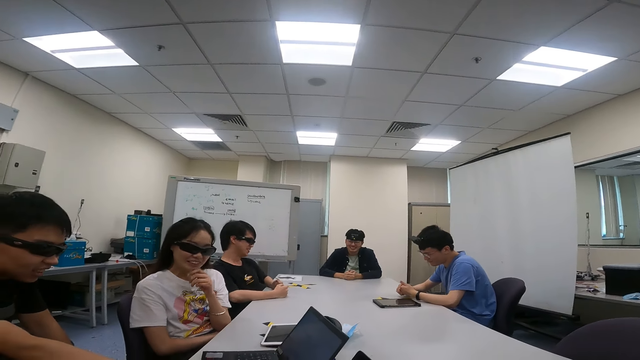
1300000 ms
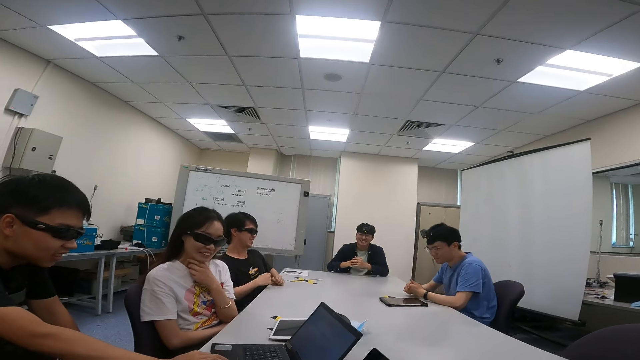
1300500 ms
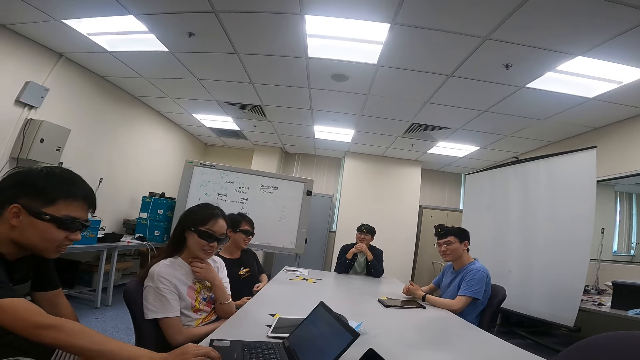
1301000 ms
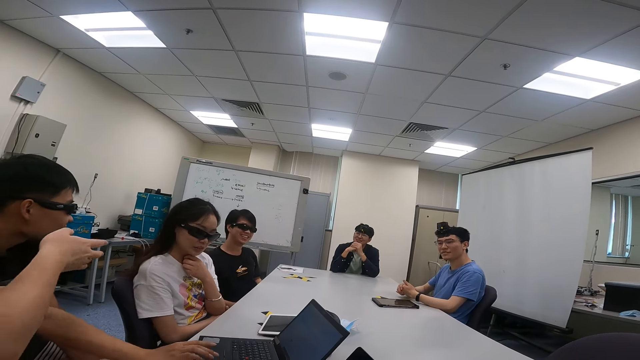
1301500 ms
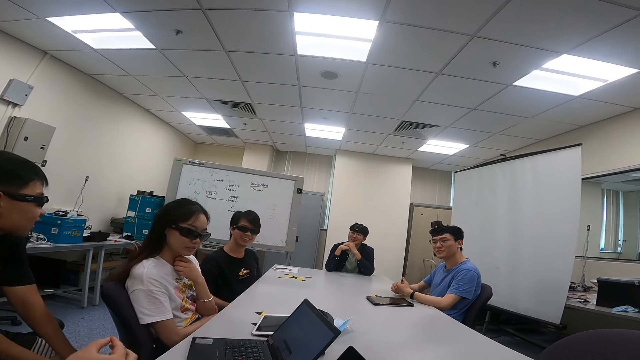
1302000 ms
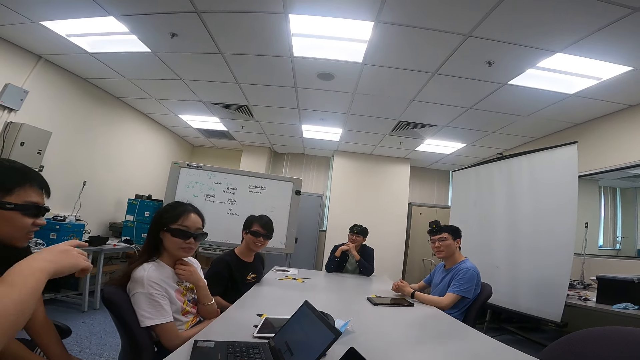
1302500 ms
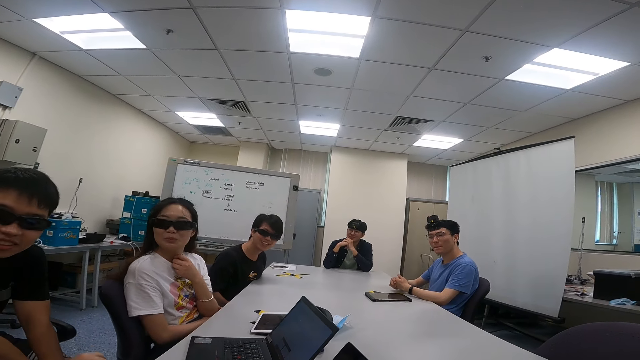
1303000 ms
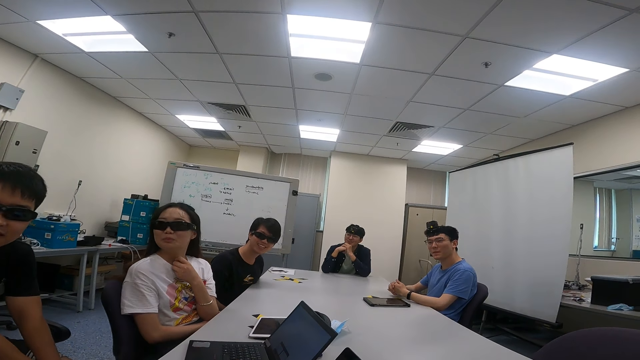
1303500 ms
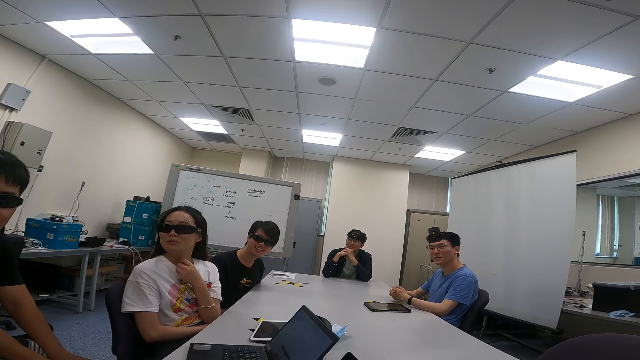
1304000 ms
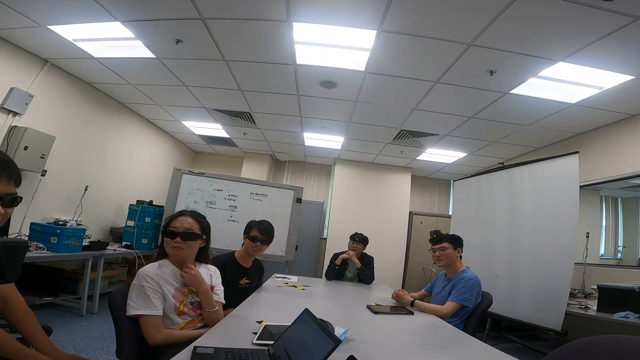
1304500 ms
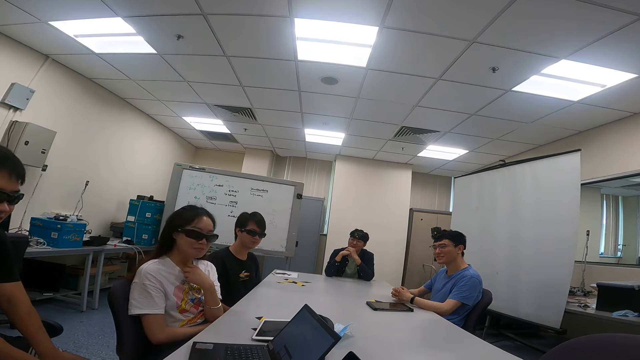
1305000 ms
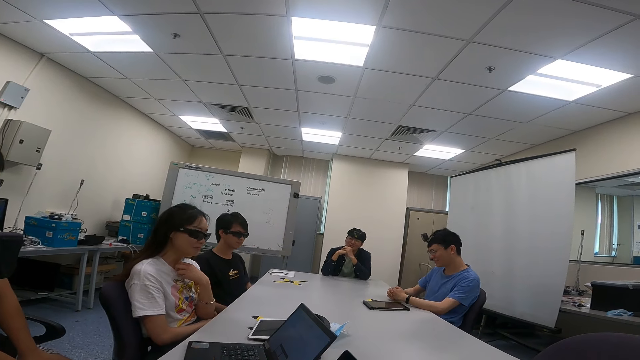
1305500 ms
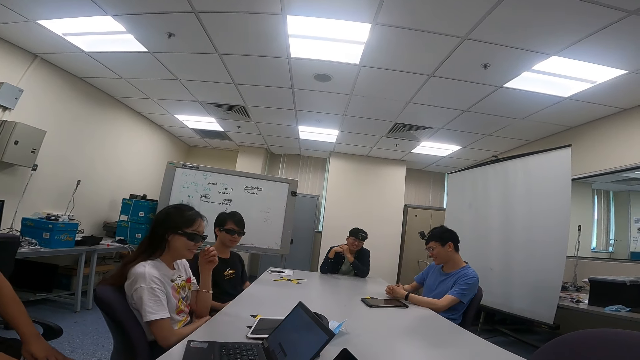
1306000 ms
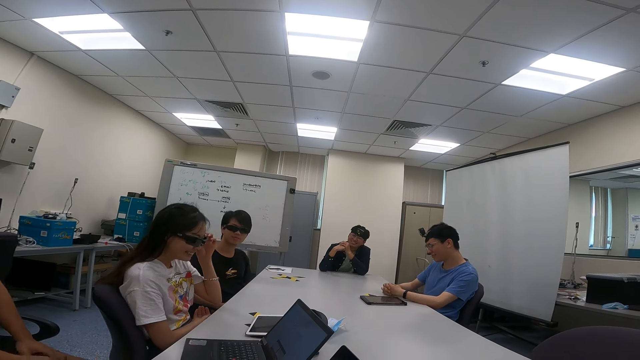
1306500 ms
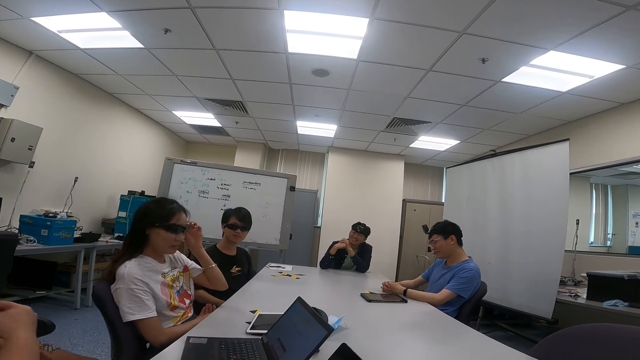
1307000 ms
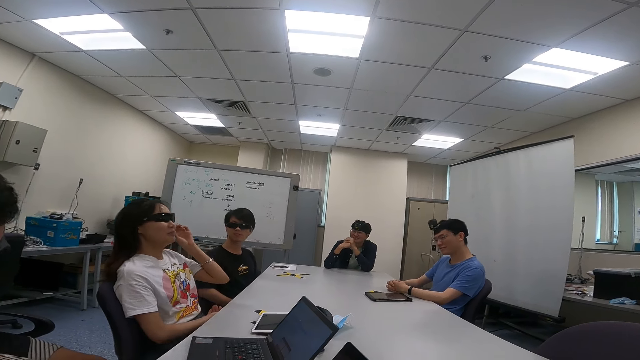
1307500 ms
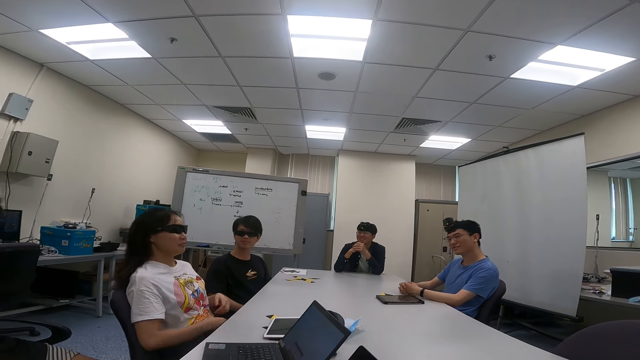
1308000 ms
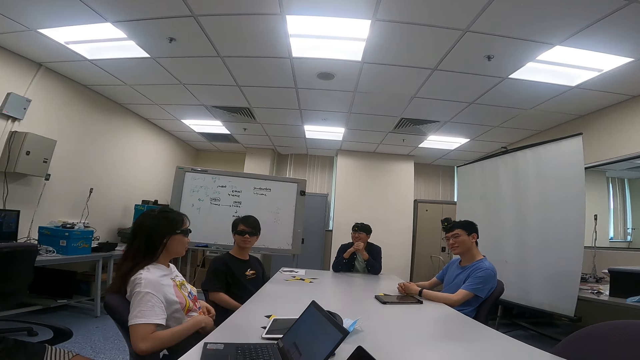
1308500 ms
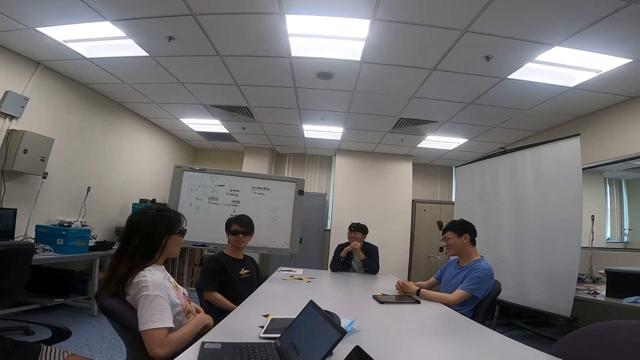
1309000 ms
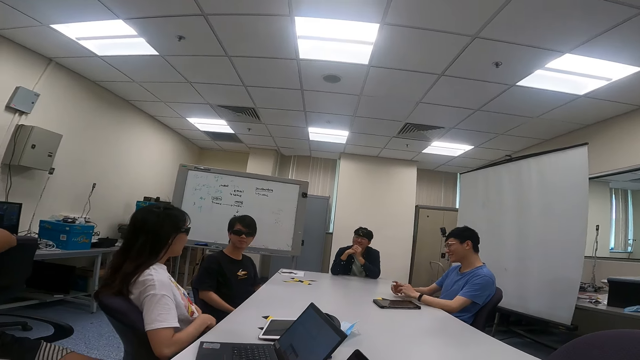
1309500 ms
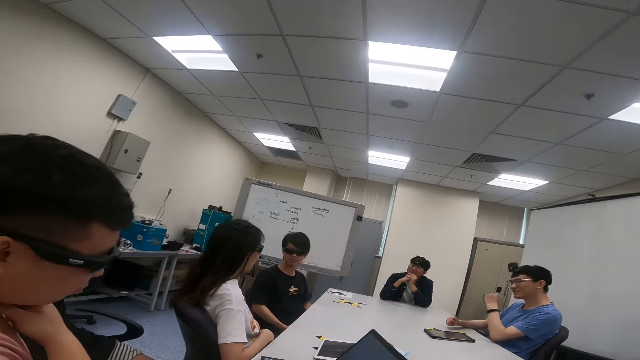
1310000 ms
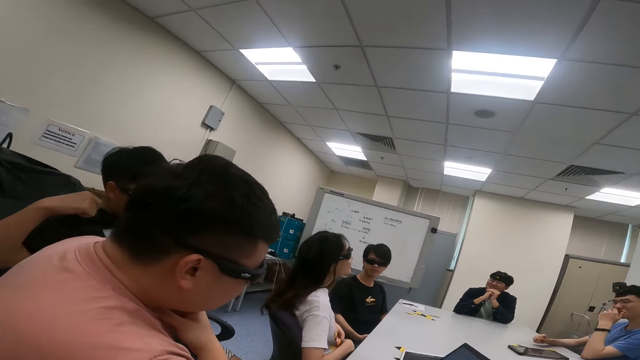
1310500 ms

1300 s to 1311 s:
A person moves the right hand. A lady adjusts the goggles.

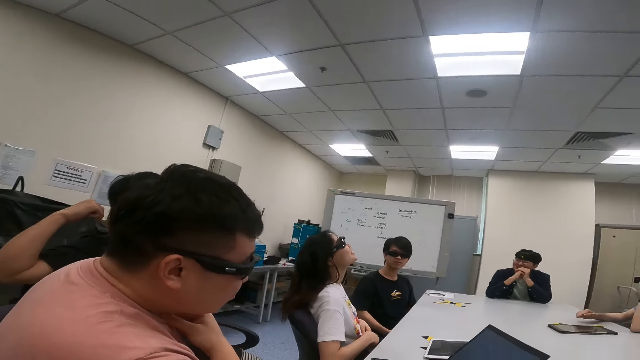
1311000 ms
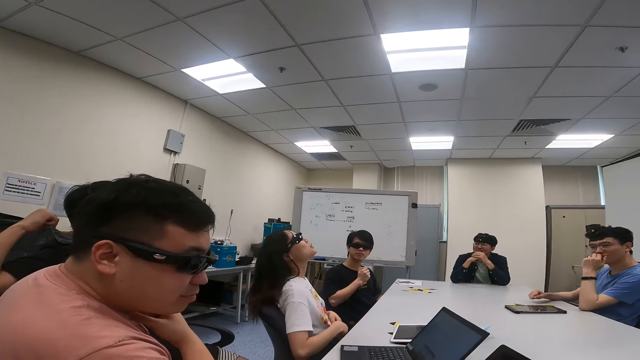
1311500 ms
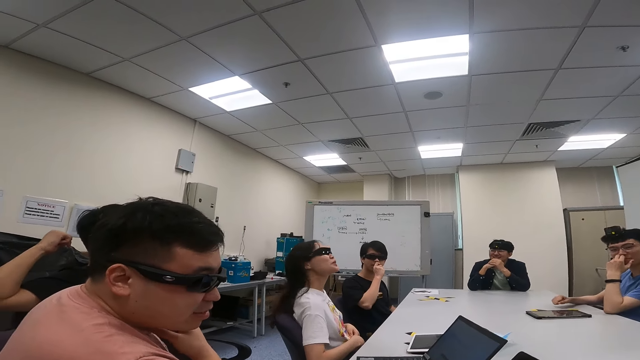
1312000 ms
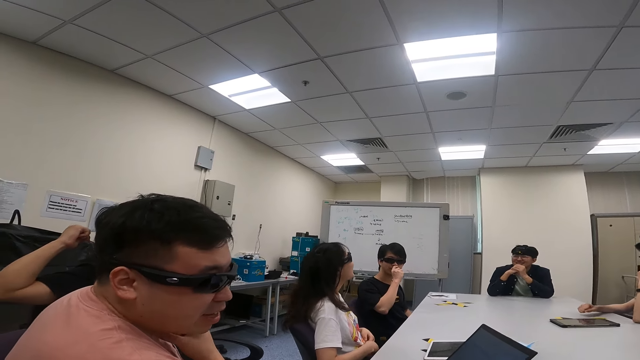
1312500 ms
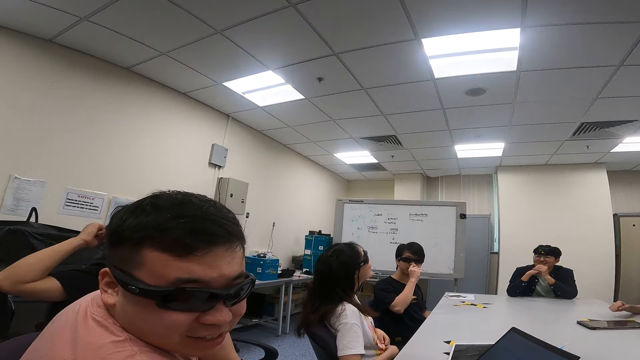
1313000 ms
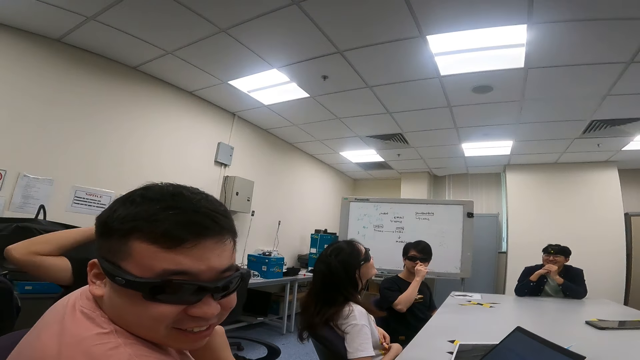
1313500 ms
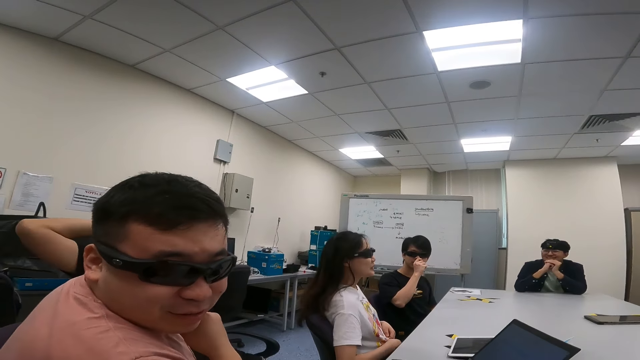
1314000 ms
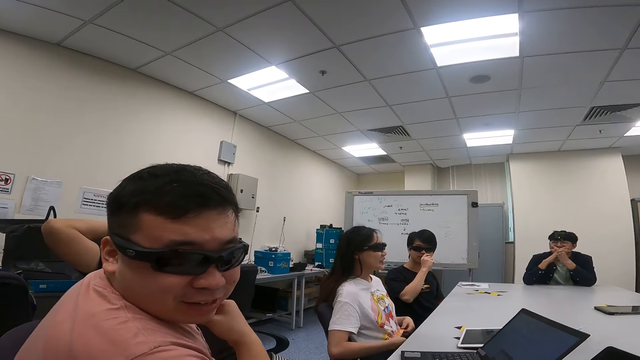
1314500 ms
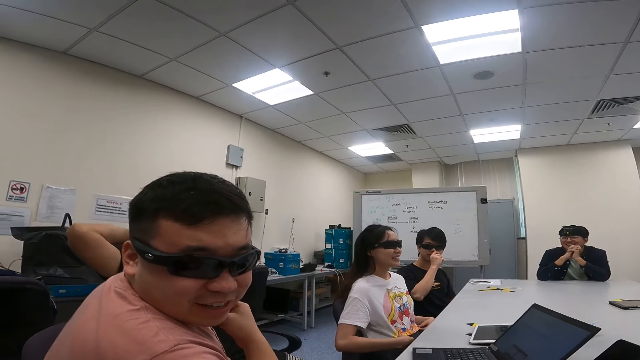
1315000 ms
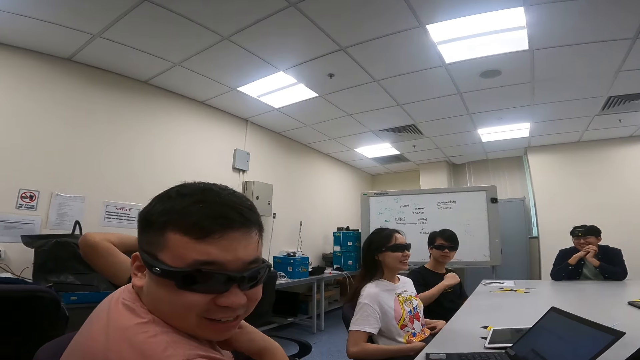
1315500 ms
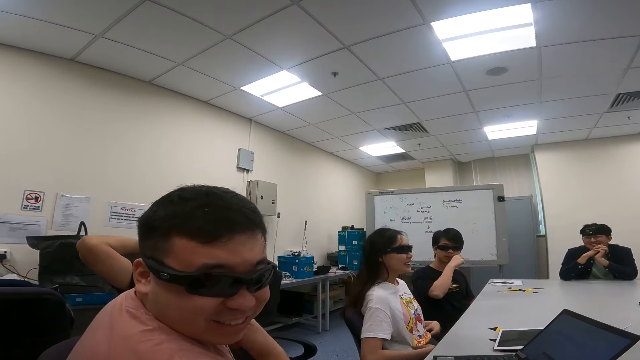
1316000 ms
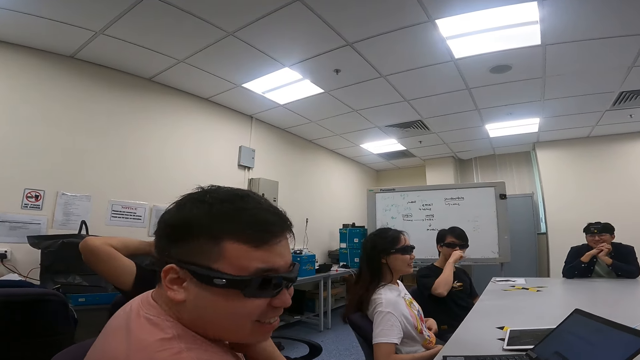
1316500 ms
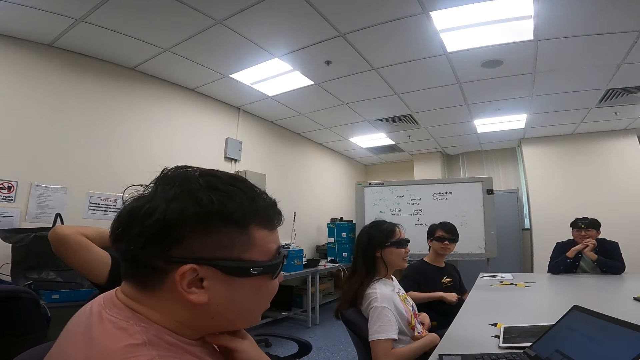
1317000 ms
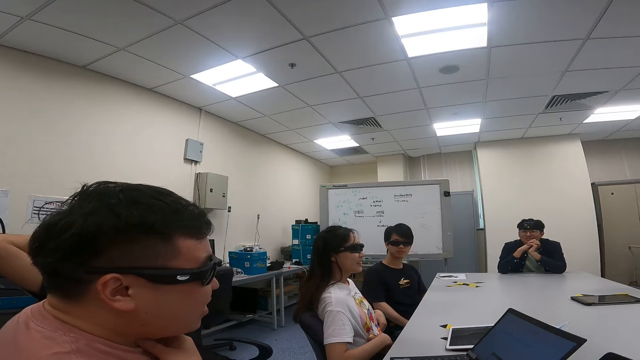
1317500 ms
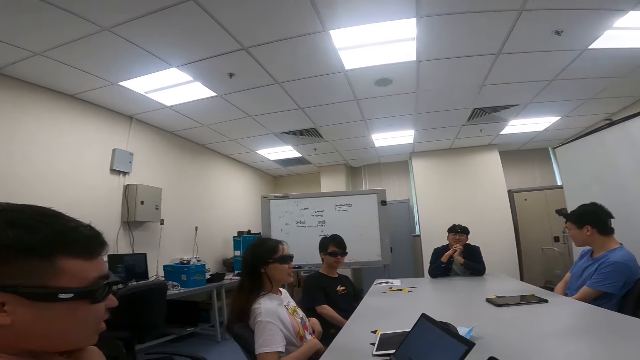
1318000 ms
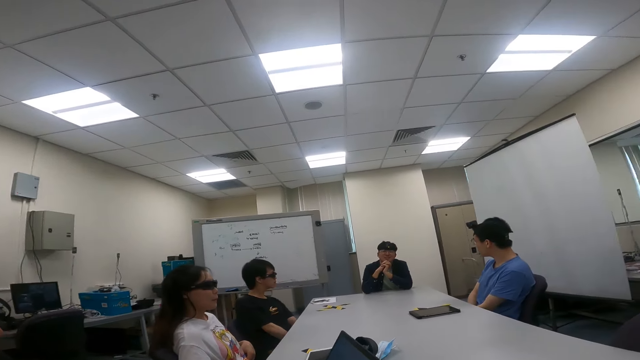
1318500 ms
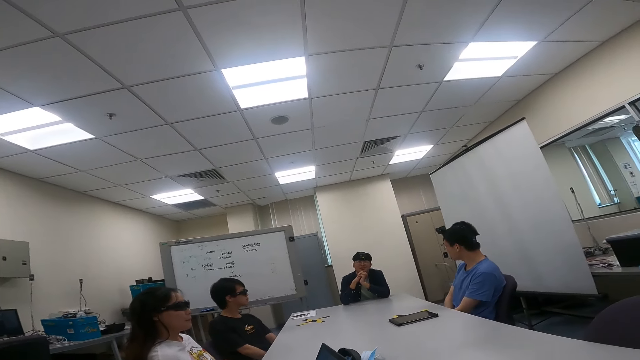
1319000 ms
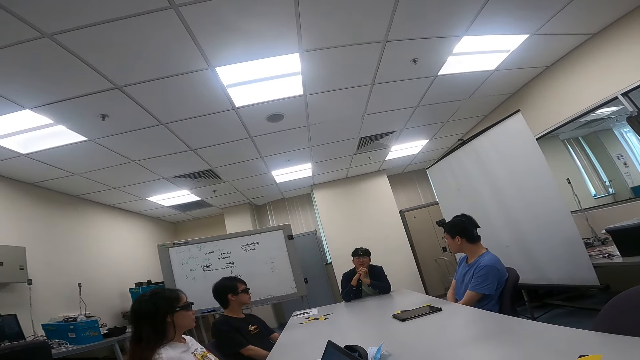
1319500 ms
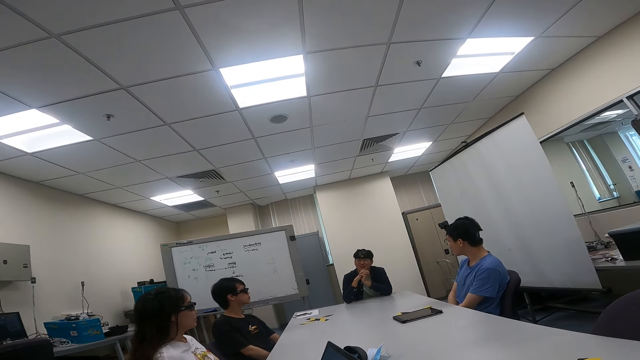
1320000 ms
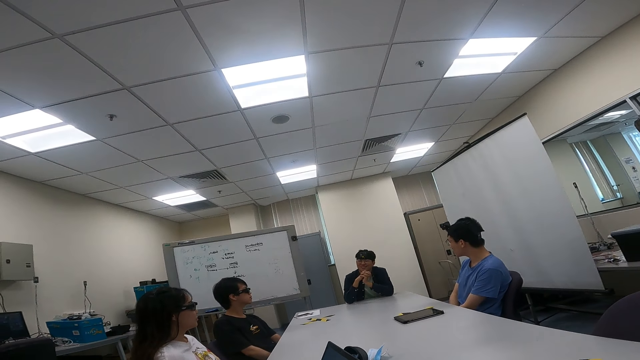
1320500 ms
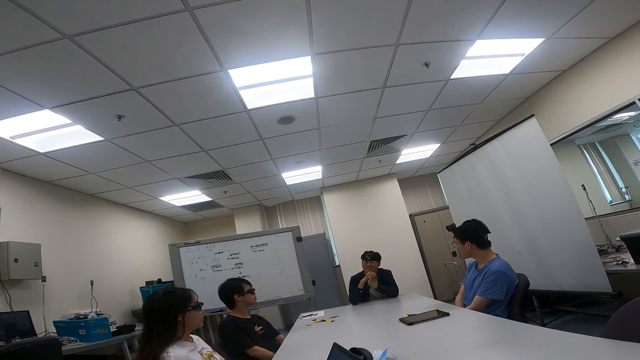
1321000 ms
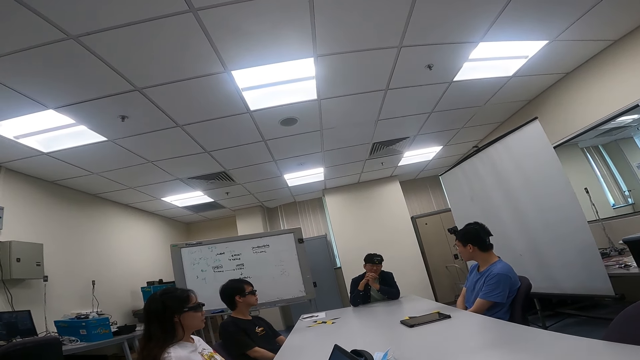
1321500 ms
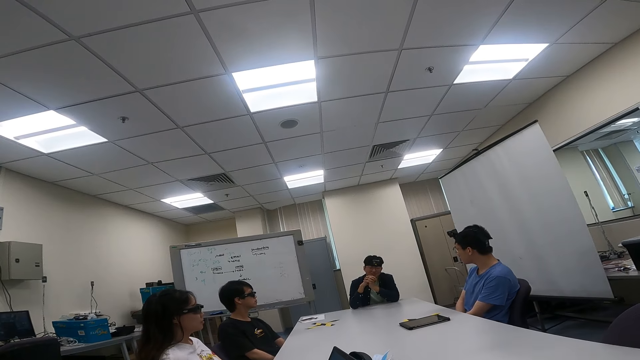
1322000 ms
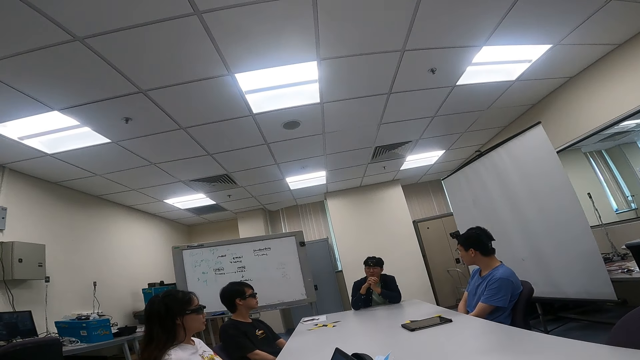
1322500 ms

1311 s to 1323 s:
A person talks to the camera wearer. A man looks at the camera wearer. Another person talks to the camera wearer.
